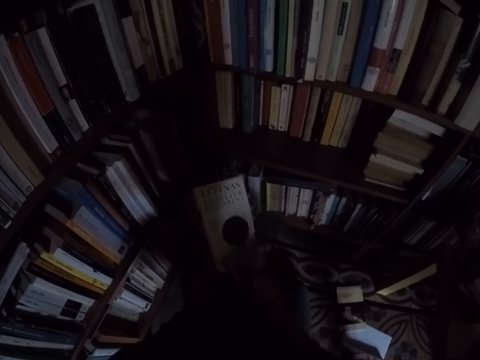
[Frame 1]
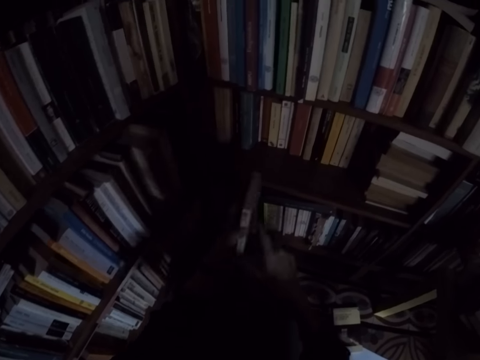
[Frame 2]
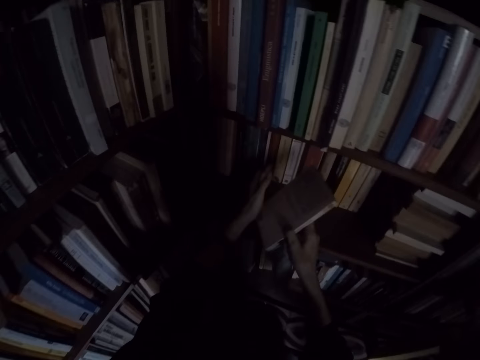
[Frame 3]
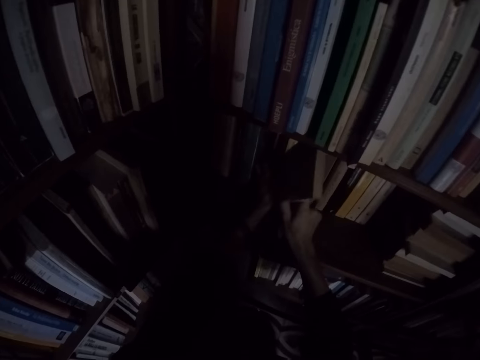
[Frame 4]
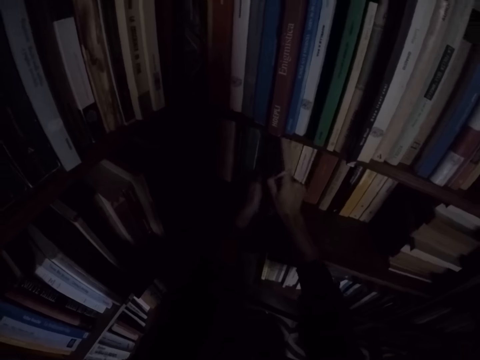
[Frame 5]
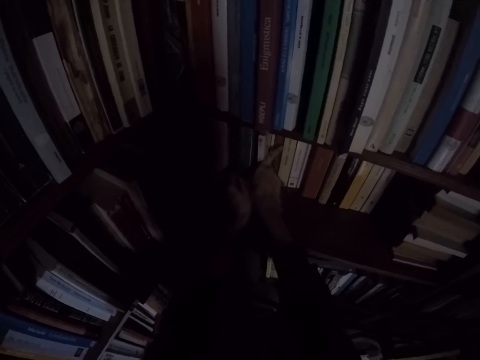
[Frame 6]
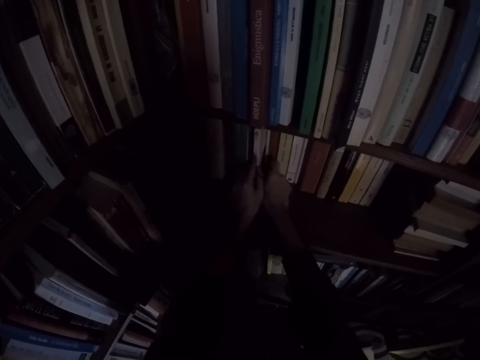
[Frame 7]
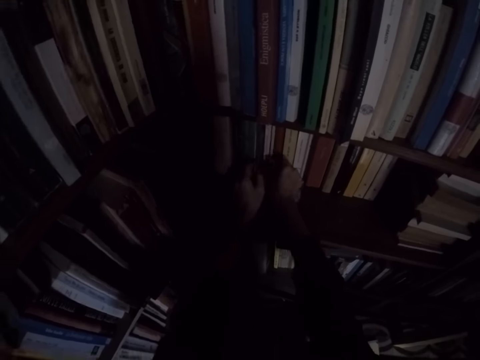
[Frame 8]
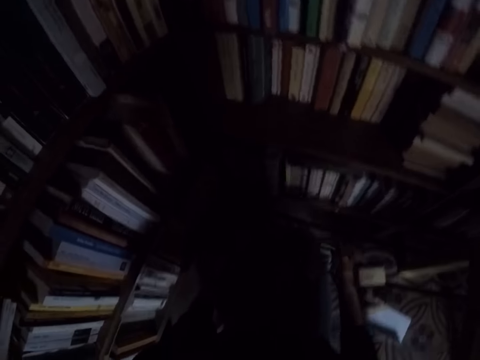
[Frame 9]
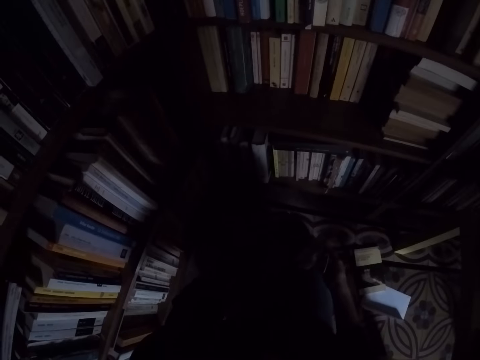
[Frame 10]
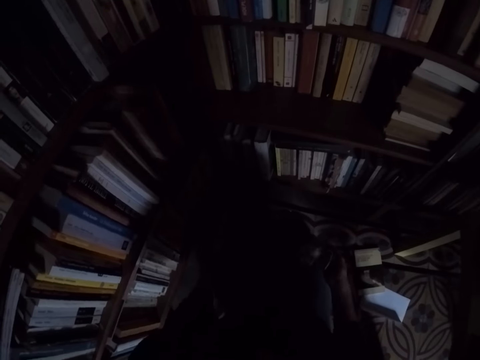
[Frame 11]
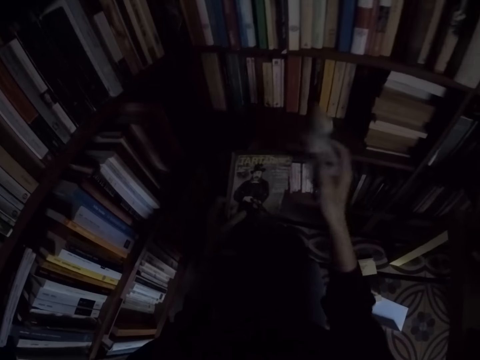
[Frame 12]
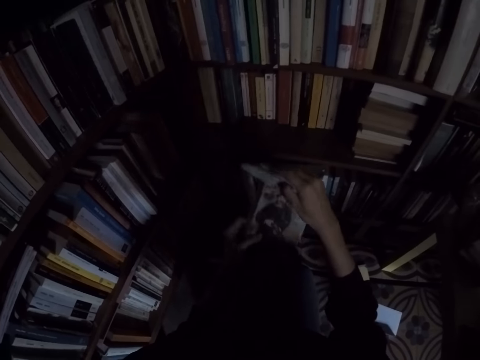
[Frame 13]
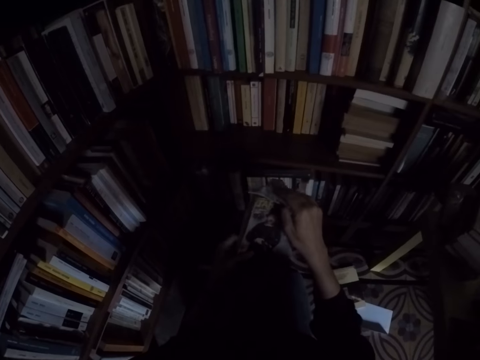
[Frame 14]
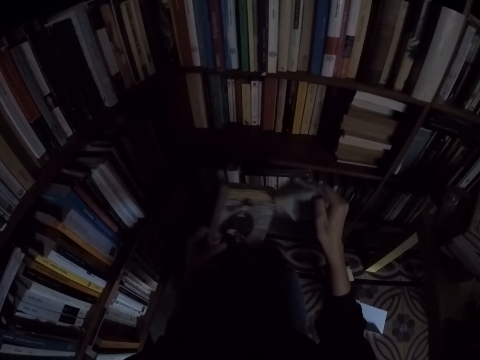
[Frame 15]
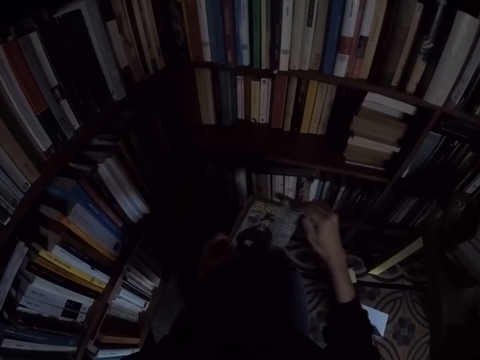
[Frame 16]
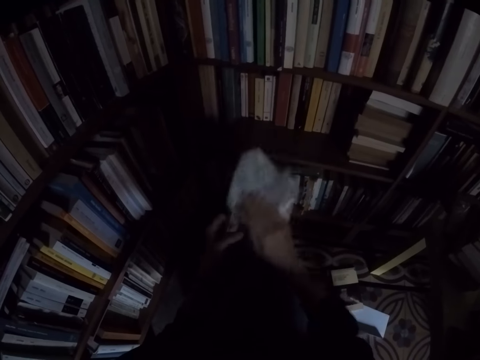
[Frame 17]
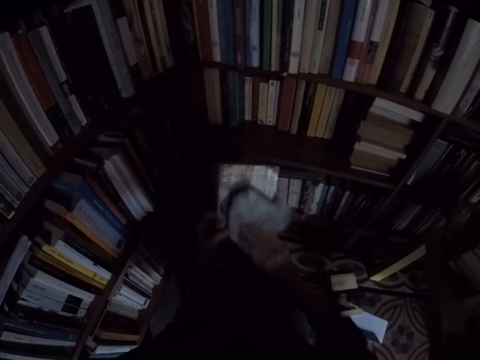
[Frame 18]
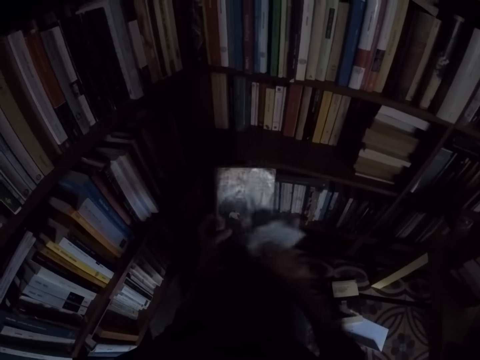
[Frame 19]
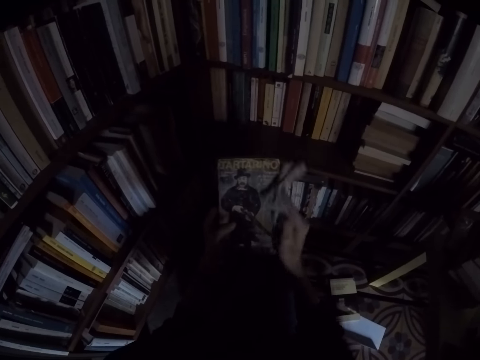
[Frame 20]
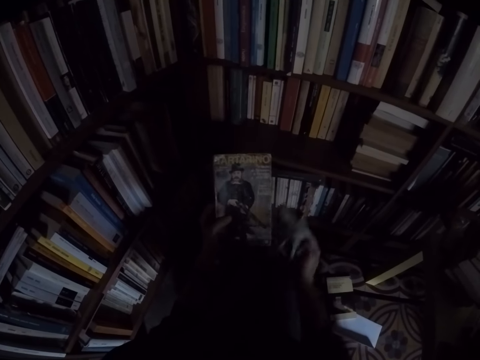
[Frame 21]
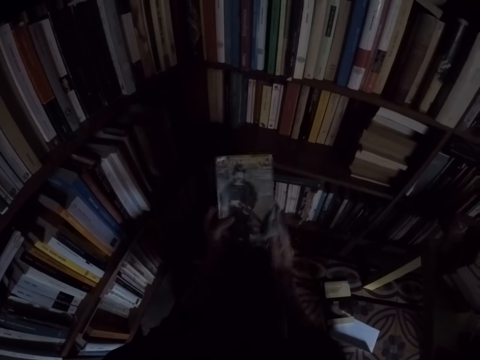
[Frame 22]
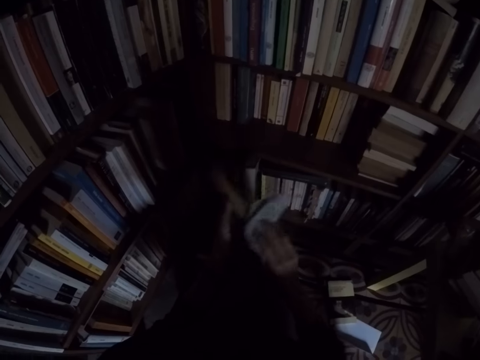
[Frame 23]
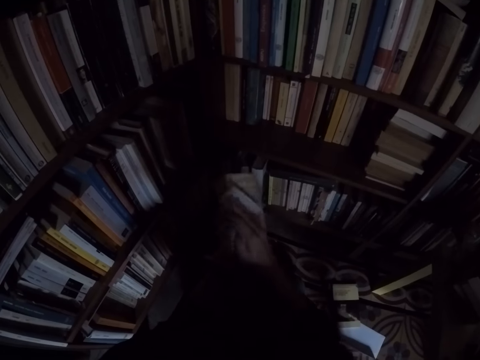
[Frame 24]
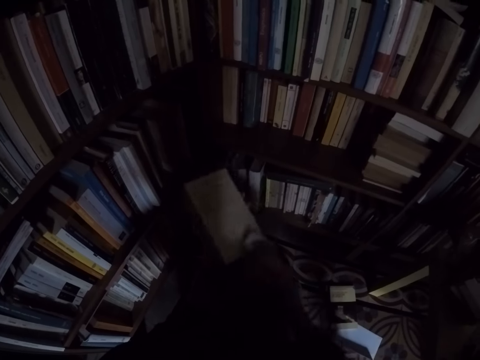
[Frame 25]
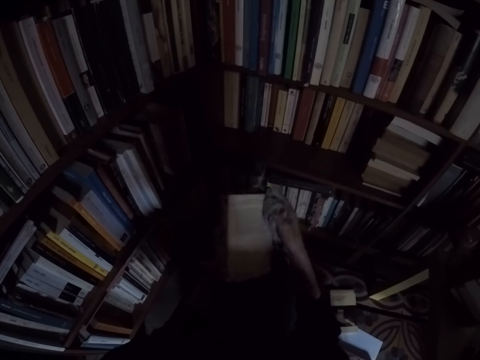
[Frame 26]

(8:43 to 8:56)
The camera wearer places the book in between books on the shelf. He cleans the book with the rag in his right hand. He picks up the book.

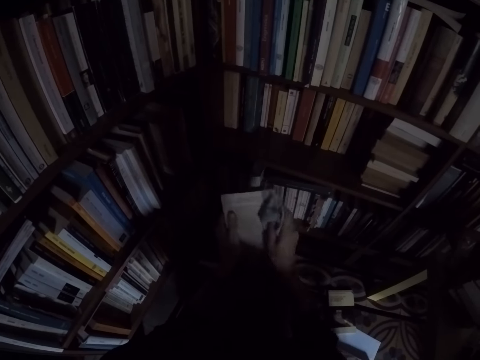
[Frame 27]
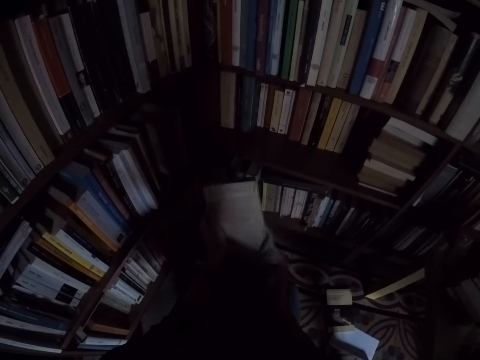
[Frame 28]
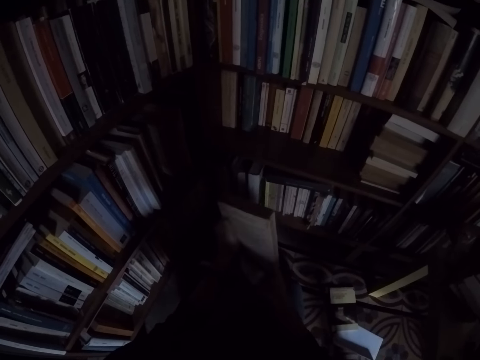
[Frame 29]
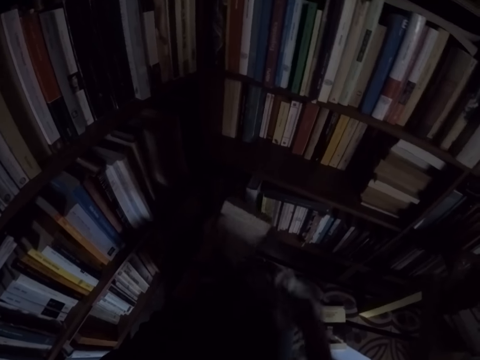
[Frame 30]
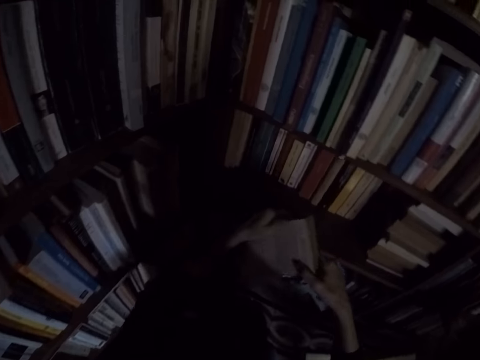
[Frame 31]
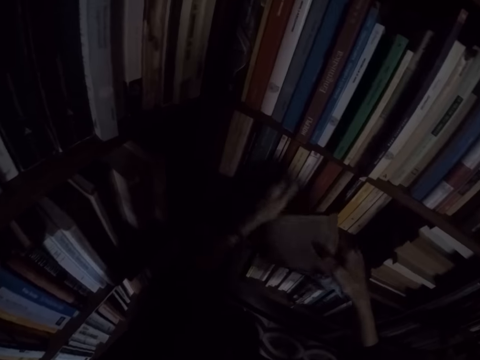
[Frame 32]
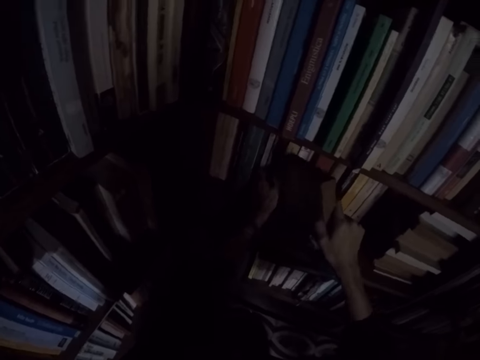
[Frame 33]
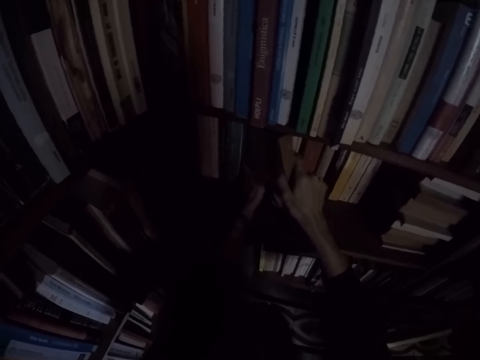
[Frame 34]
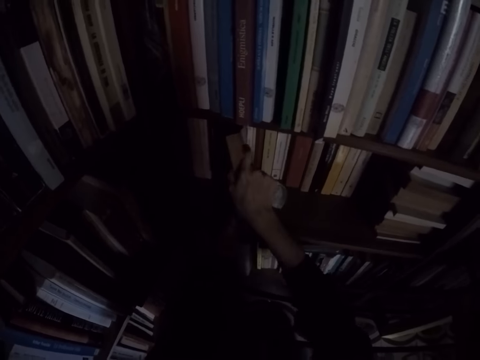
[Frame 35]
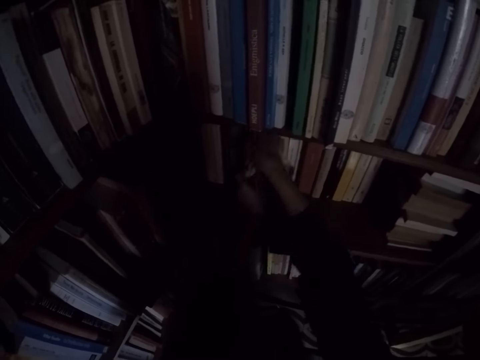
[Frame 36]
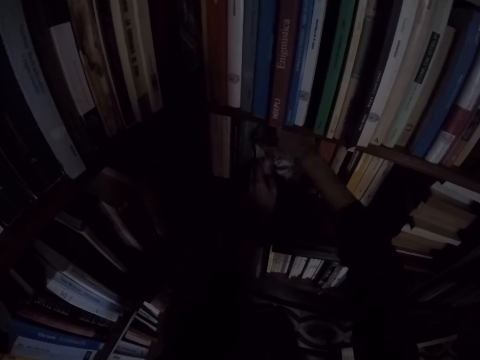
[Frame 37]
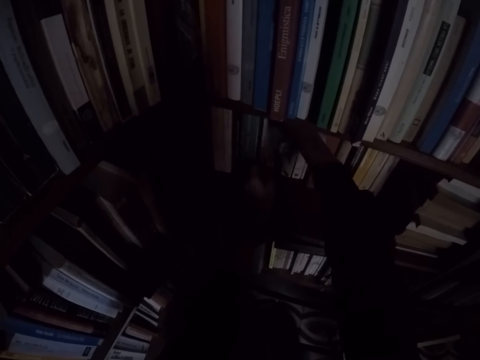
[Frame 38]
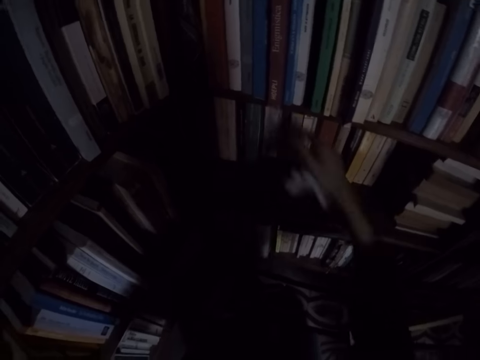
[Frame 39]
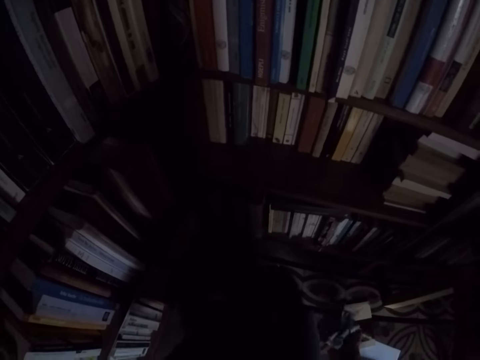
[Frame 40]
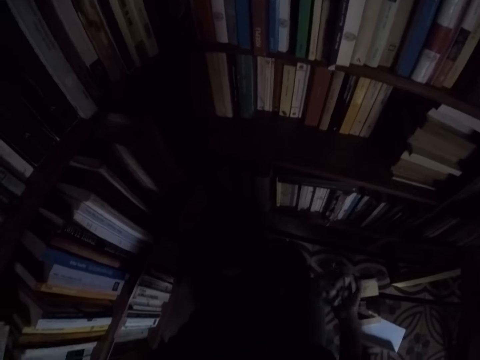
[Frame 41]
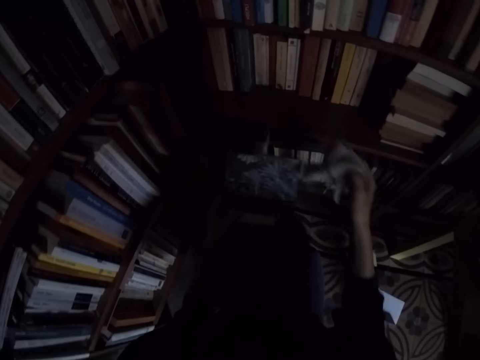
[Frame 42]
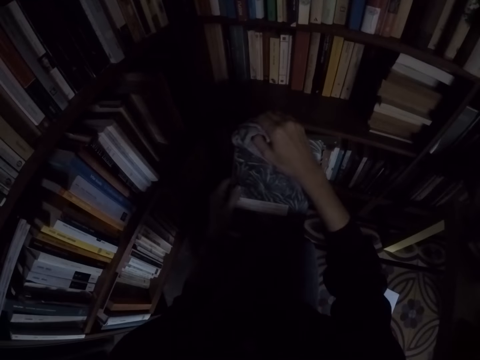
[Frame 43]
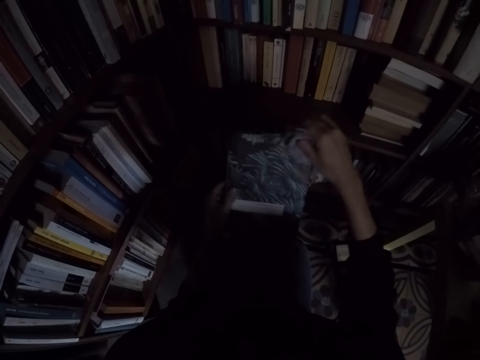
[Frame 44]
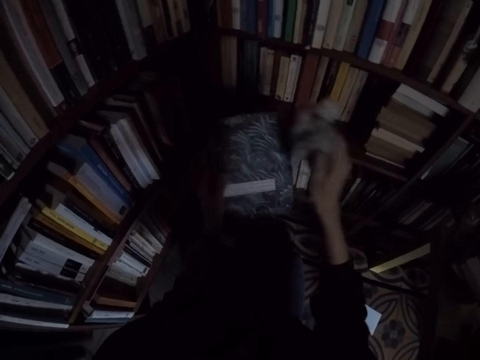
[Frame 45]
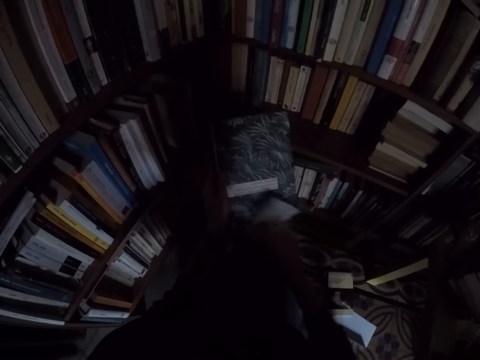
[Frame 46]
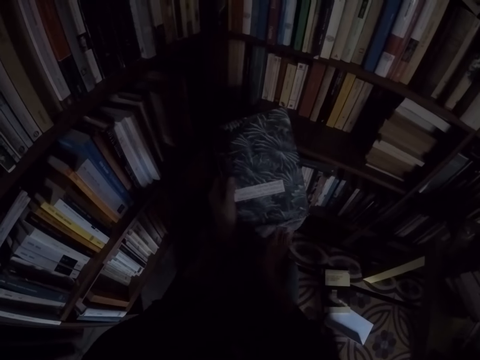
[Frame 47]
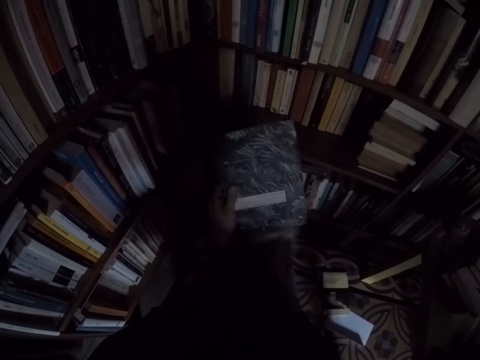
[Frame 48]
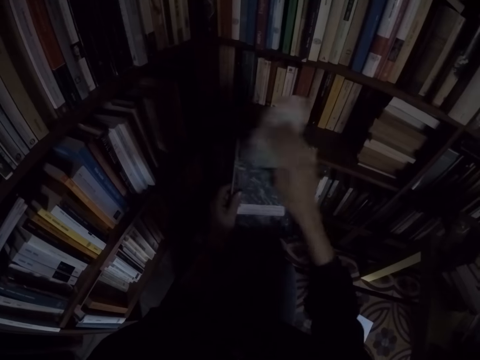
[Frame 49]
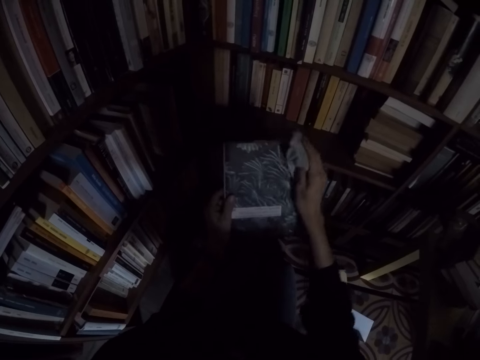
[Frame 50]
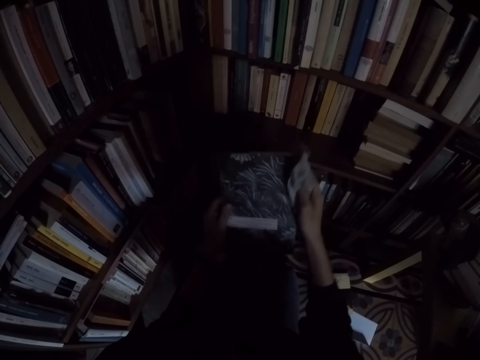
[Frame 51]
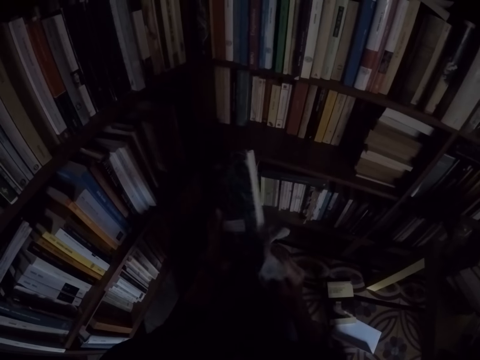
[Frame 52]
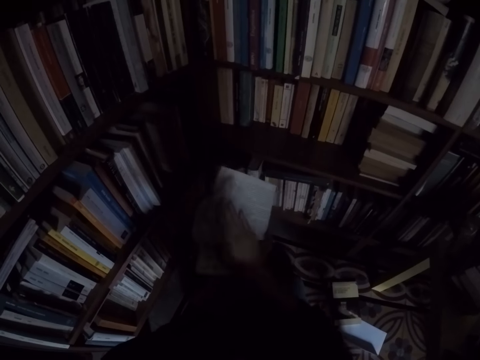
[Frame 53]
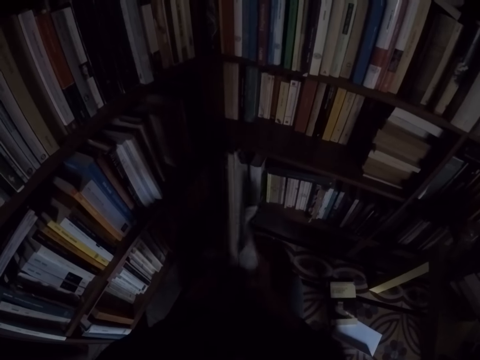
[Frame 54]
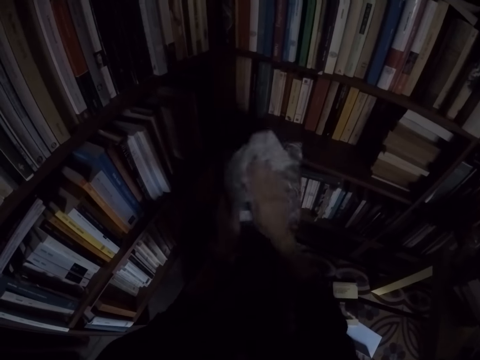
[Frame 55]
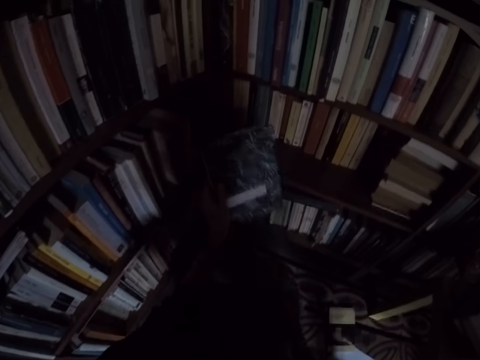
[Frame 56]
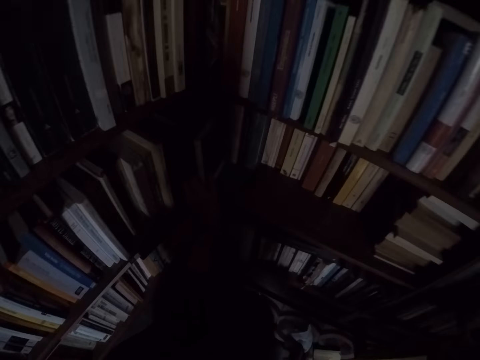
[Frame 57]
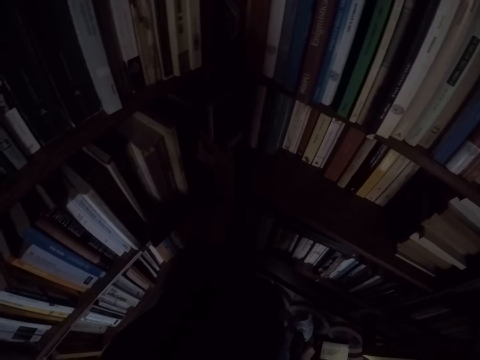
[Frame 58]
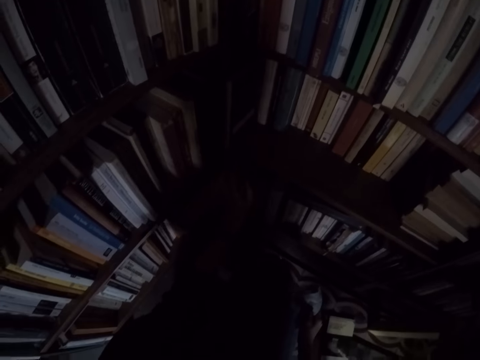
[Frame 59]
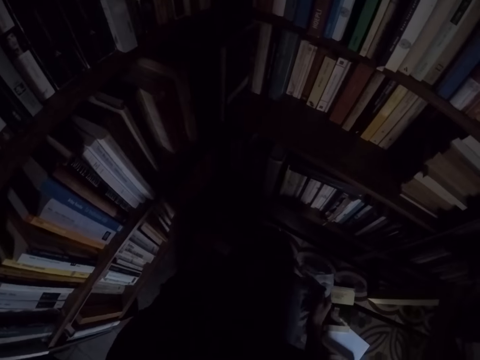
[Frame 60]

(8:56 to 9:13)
The camera wearer places the book in between books on the shelf. He cleans the book with the rag in his right hand. He picks up the books. He places the book in between books on the shelf.
